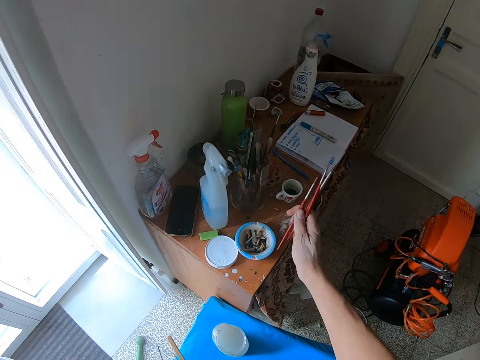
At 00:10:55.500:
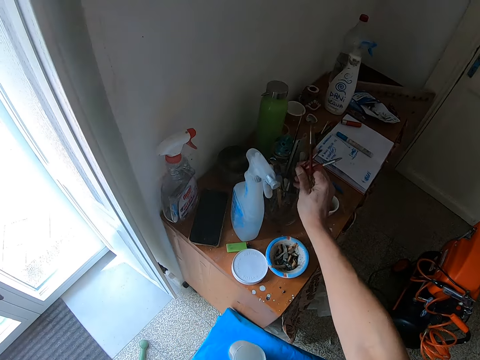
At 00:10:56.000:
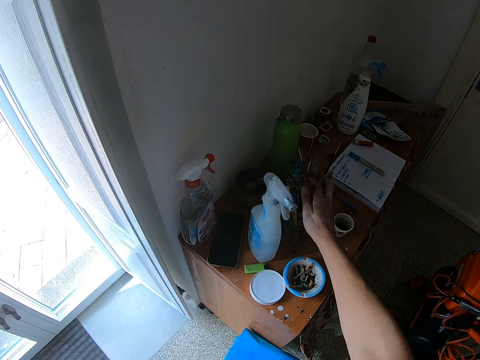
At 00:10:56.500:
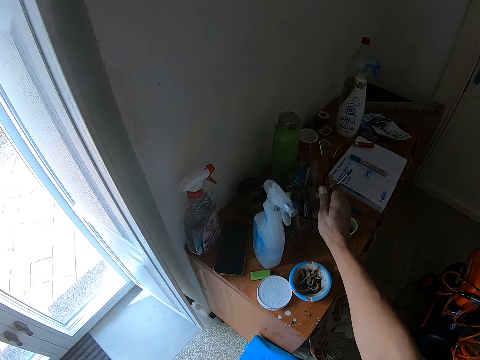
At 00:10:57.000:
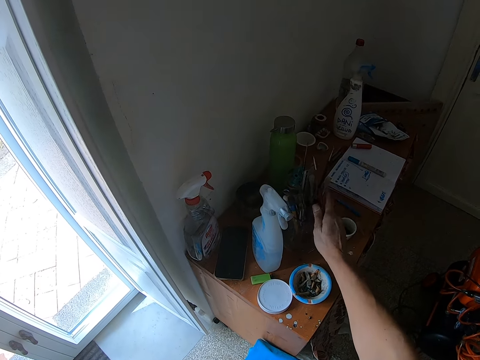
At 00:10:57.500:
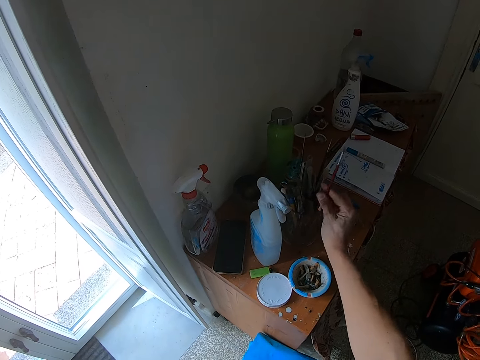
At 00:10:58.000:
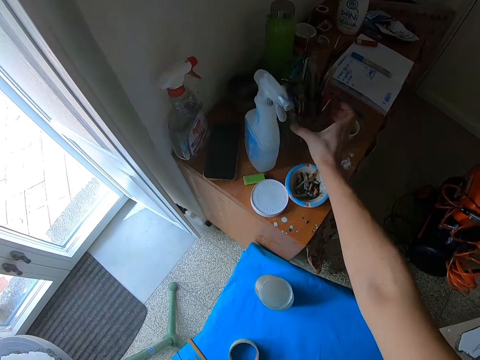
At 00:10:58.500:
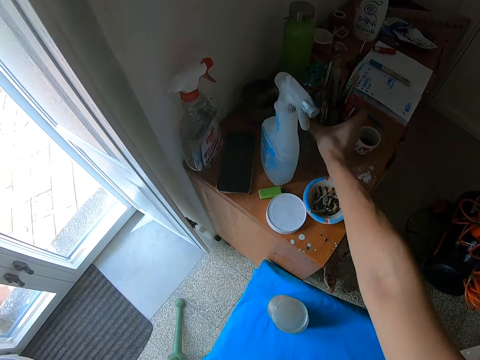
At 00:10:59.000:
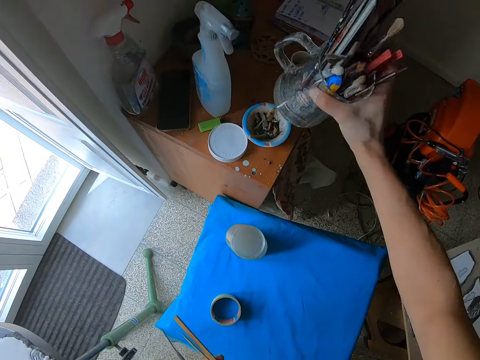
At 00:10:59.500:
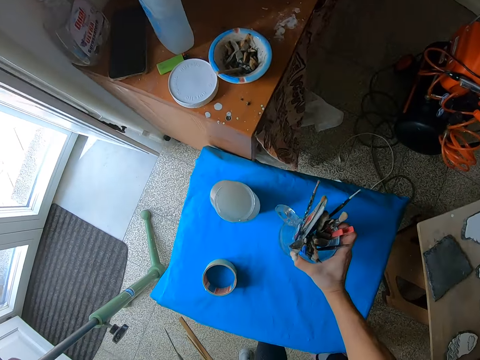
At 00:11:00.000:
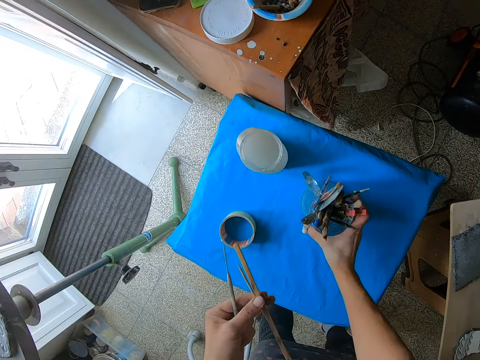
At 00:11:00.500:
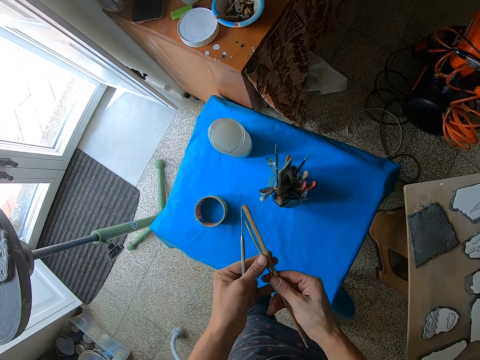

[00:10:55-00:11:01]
The camera wearer drops the paint brushes into a holder on the cabinet with his right hand. He picks up the holder from the cabinet with his right hand. He drops the holder on the stool with his right hand.

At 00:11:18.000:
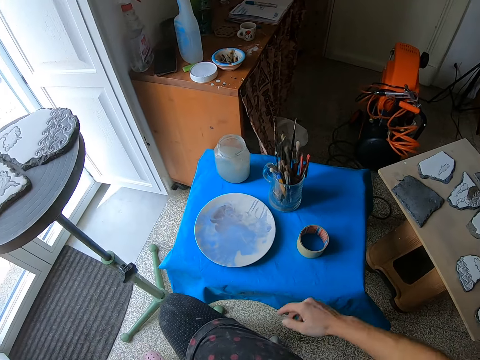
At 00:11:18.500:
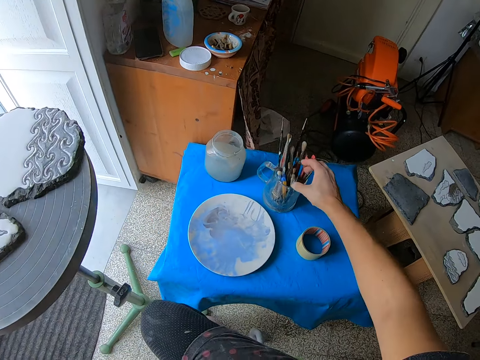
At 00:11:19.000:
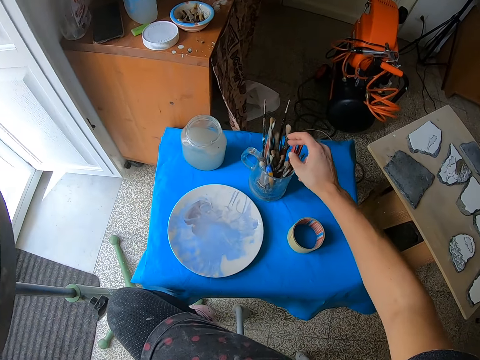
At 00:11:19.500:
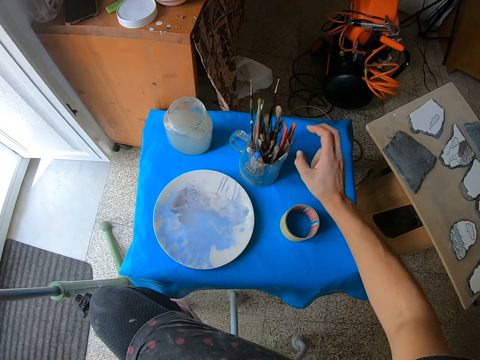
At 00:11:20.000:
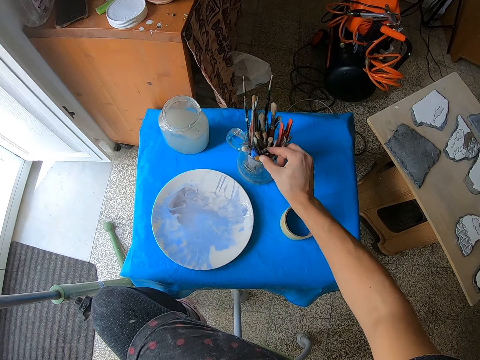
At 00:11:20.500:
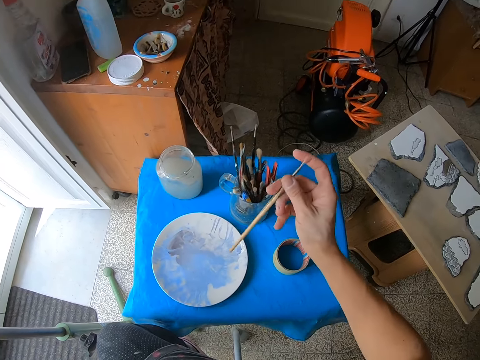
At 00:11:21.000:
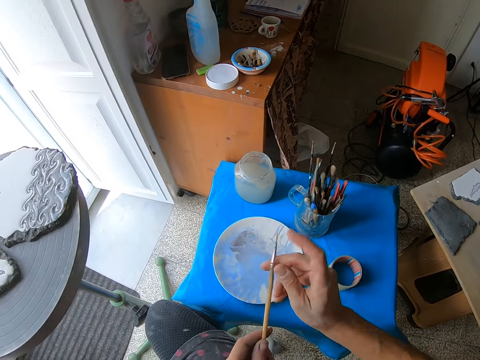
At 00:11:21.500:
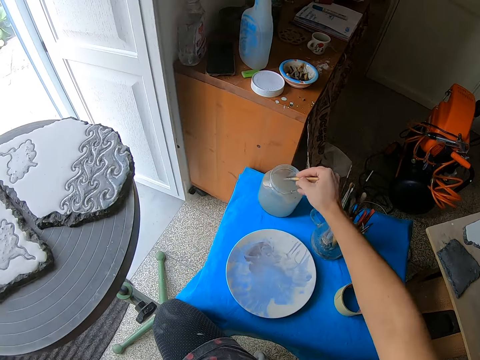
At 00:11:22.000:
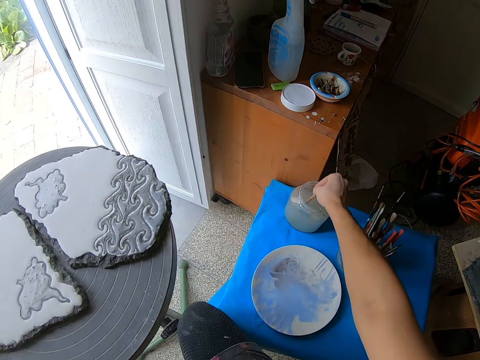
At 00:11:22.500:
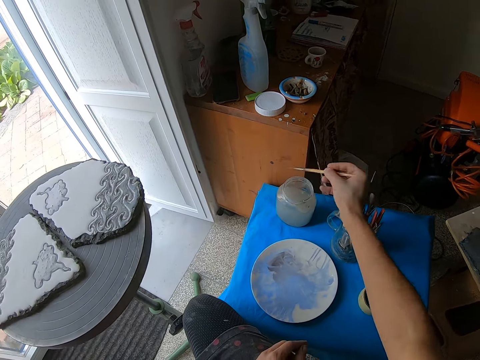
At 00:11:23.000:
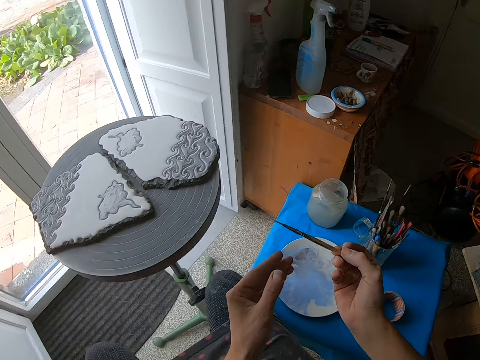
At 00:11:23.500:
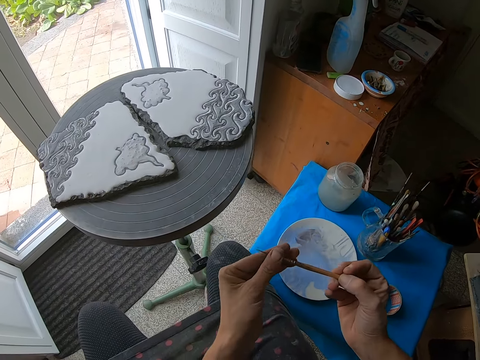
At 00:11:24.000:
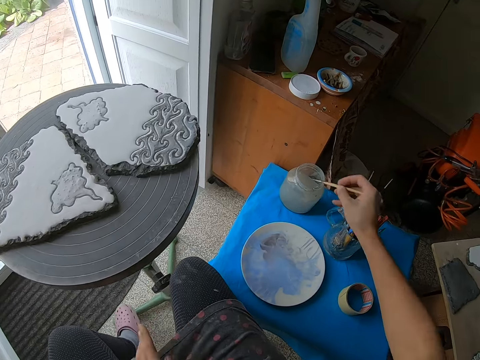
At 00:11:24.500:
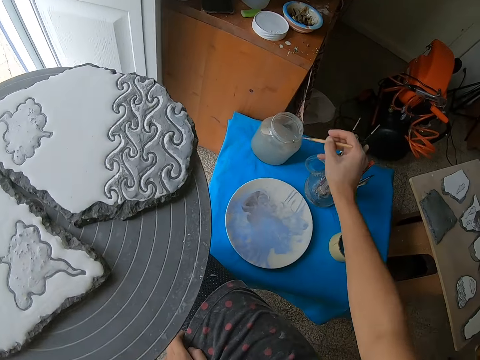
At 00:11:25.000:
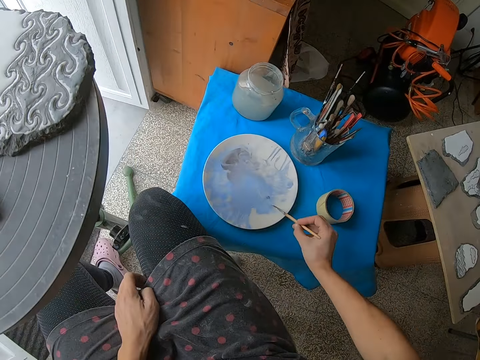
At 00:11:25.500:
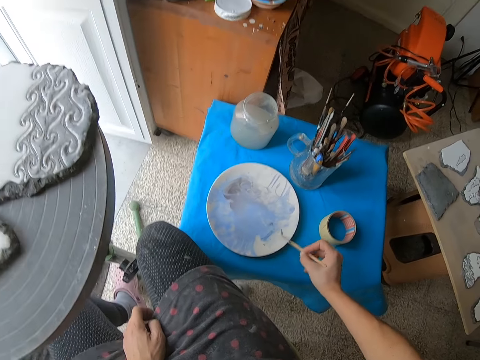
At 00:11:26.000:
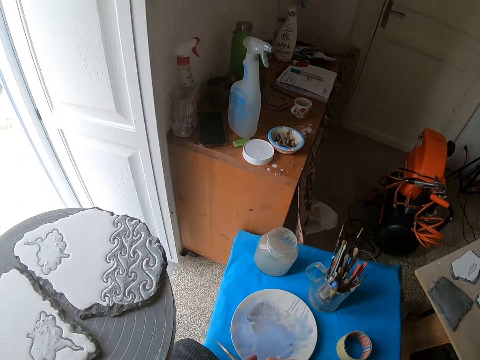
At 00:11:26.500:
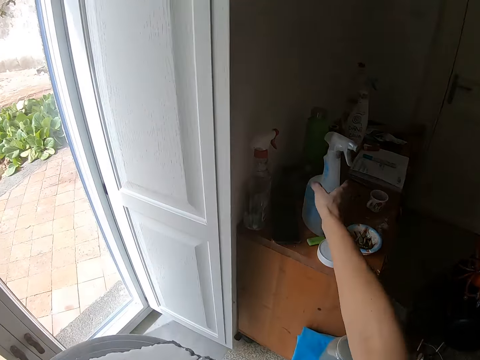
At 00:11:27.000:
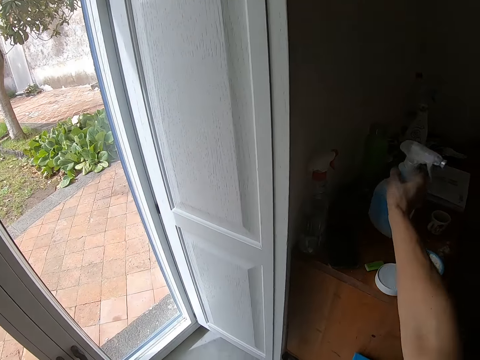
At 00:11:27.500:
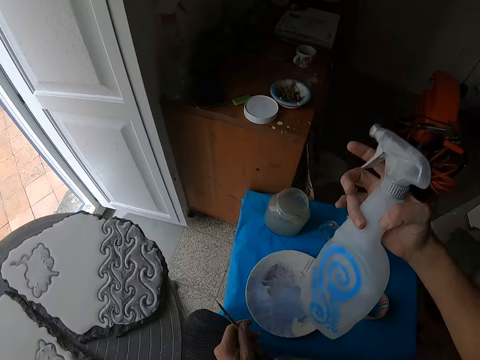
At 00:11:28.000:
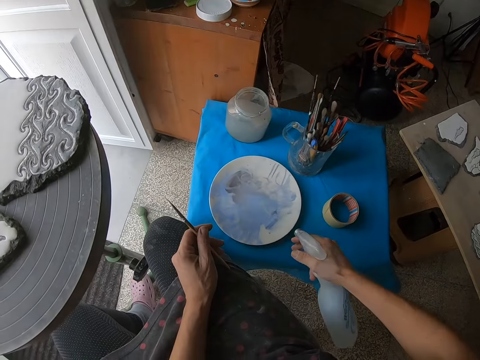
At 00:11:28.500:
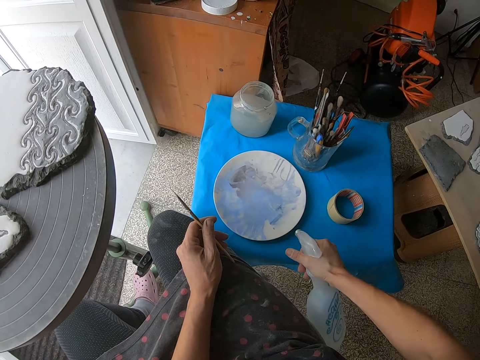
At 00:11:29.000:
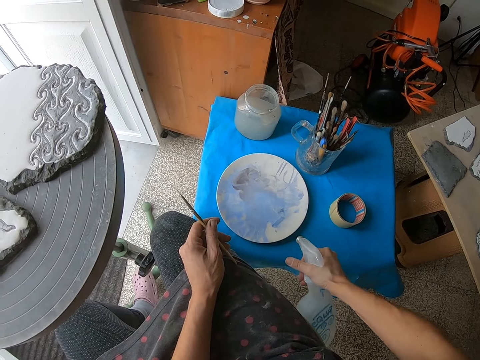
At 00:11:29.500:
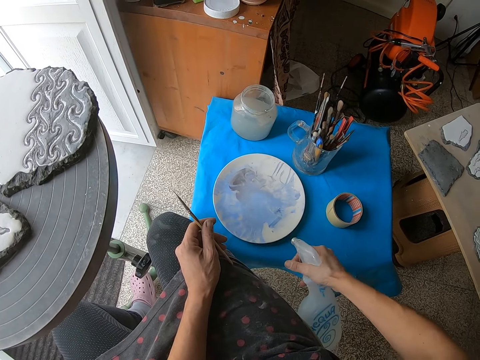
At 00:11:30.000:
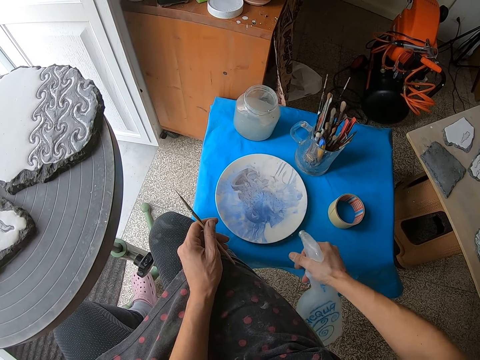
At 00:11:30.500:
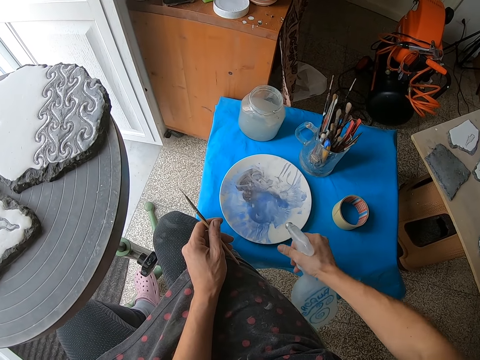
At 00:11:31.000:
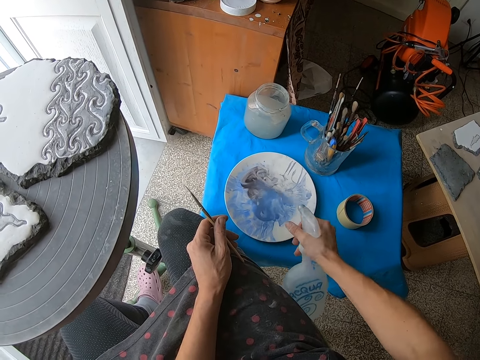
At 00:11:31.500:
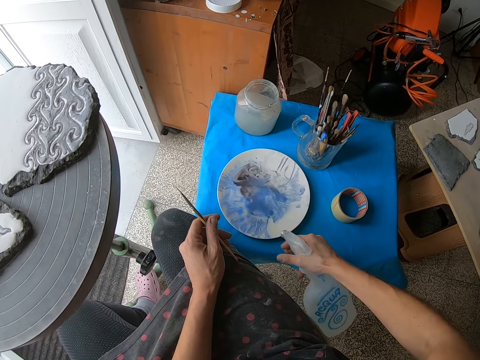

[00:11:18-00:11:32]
The camera wearer picks up the paint brush in the holder on the stool with his right hand. He rinses the paint brush in the glass jar on the stool with his right hand. He cleans the paint brush in his right hand with his left hand. He rinses the paint brush in the glass jar on the stool with his right hand. He wipes the paint brush in a mixed color on the plate with his right hand. He picks up the spray bottle from the cabinet with his right hand. He sprays the mixed color on the plate with the spray bottle in his right hand.

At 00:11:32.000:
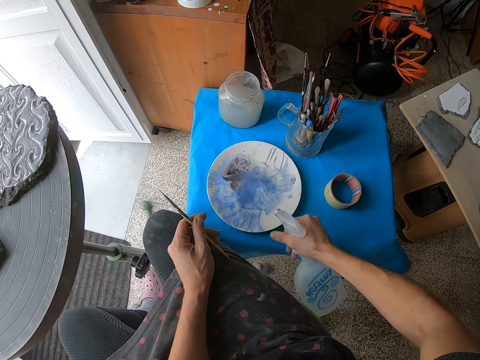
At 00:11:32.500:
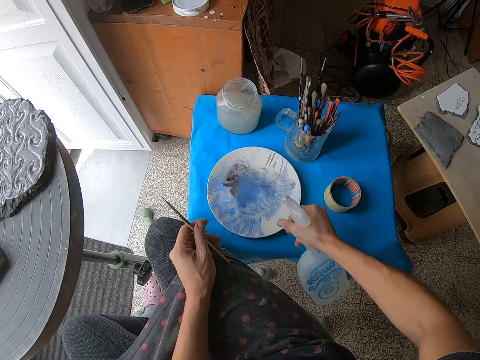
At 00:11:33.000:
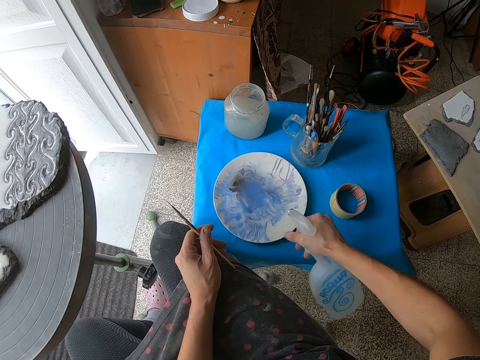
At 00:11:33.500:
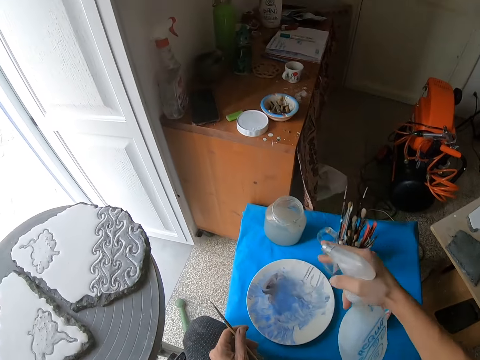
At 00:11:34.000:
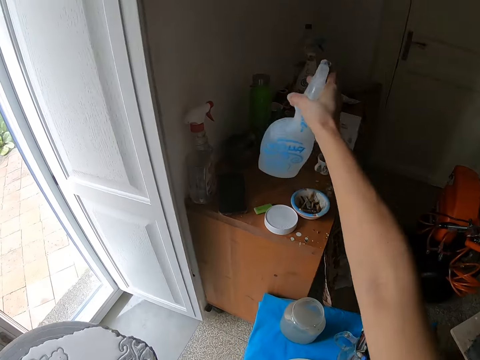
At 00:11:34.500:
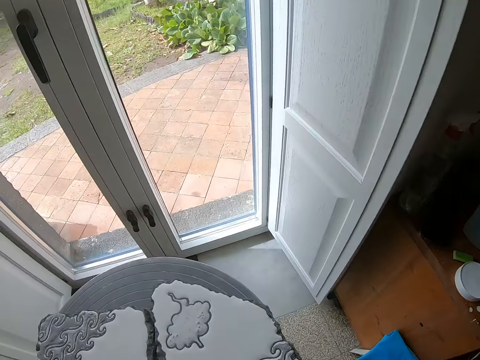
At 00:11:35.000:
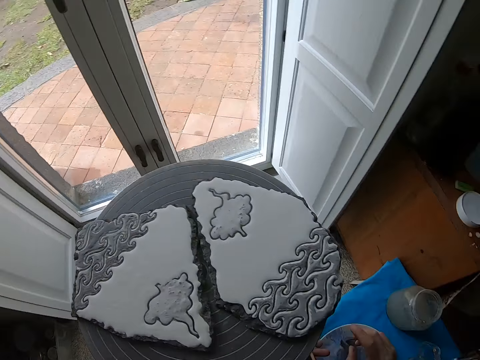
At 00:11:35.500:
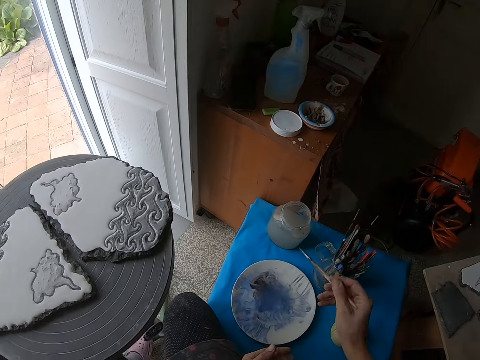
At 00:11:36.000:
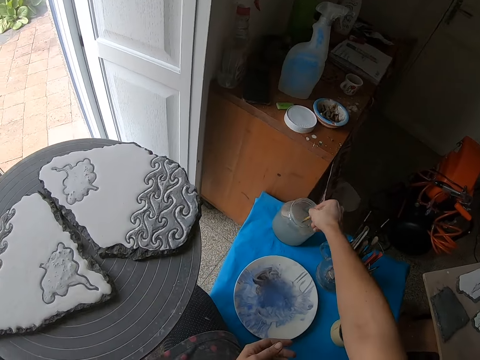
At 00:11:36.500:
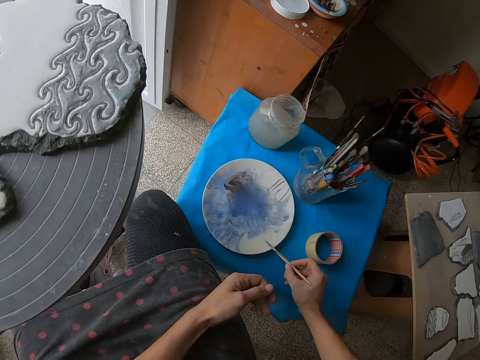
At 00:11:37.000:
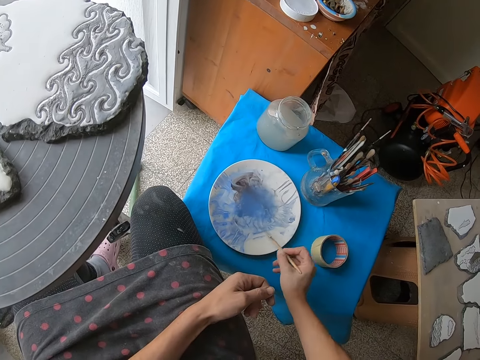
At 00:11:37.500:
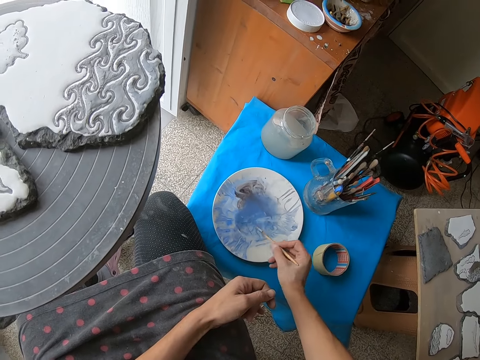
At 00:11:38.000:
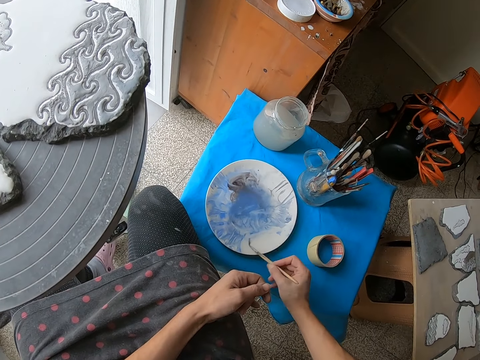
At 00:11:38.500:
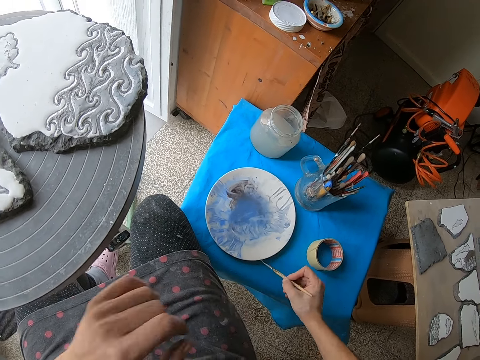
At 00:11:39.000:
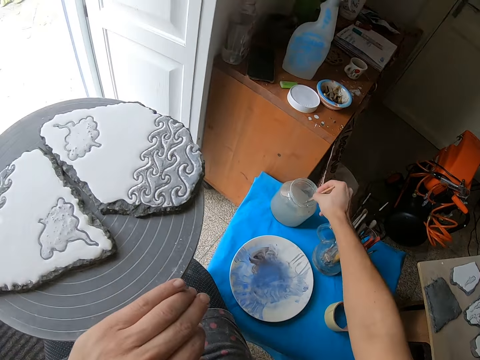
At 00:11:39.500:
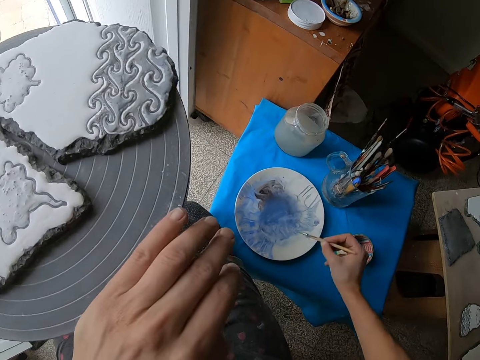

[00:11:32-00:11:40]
The camera wearer drops the spray bottle on the cabinet with his right hand. He looks outside through a window. He picks up the paint brush from the stool with his left hand. He looks at a portrait stone. He rinses the paint brush in the glass jar on the stool with his right hand. He wipes the paint brush in the mixed color on the plate with his right hand. He rinses the paint brush in the glass jar on the stool with his right hand.
